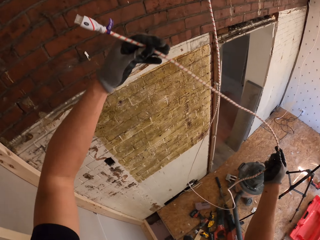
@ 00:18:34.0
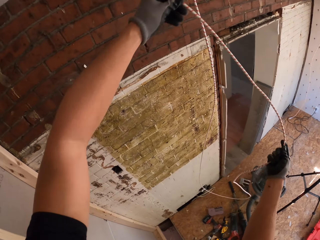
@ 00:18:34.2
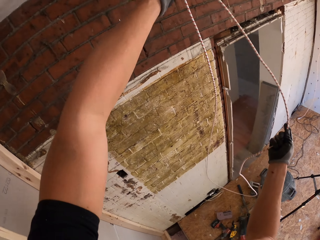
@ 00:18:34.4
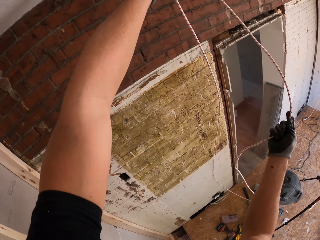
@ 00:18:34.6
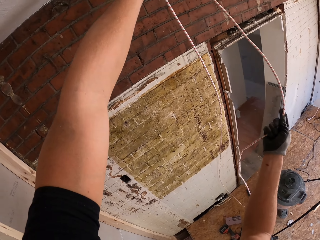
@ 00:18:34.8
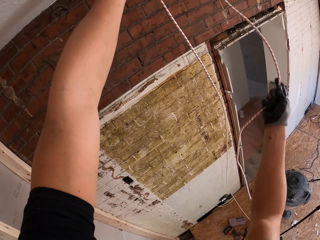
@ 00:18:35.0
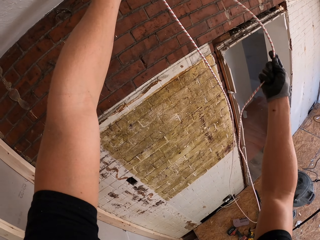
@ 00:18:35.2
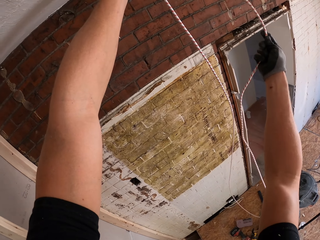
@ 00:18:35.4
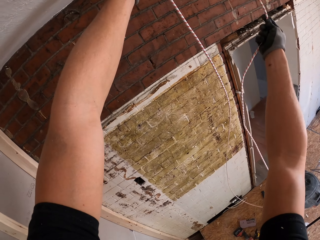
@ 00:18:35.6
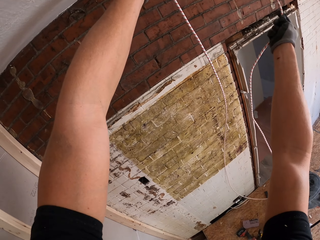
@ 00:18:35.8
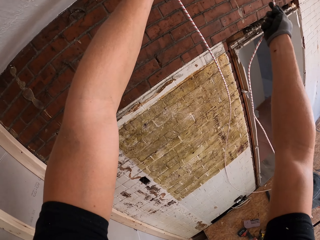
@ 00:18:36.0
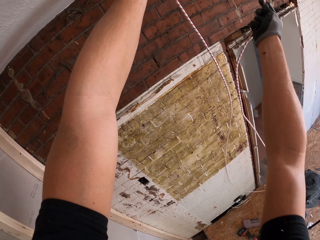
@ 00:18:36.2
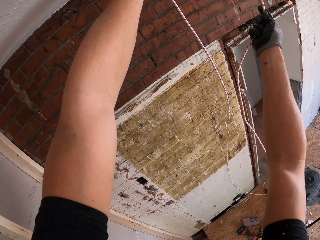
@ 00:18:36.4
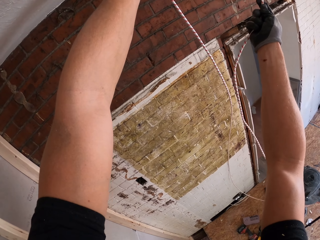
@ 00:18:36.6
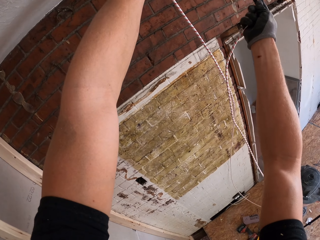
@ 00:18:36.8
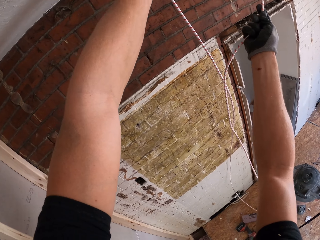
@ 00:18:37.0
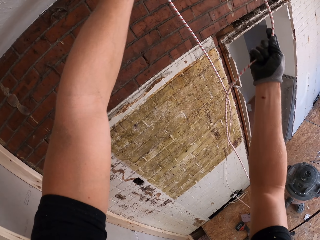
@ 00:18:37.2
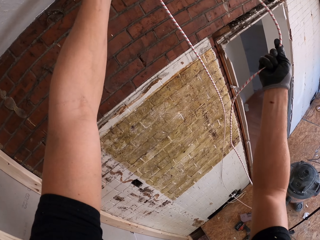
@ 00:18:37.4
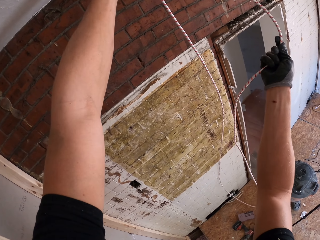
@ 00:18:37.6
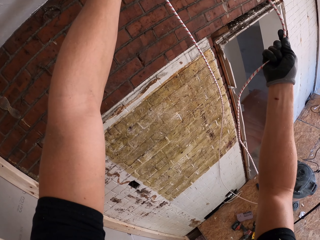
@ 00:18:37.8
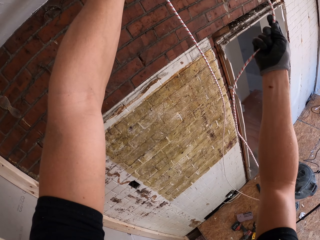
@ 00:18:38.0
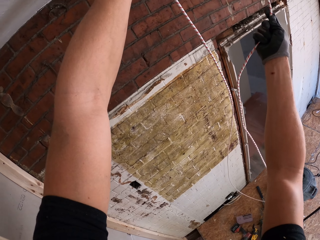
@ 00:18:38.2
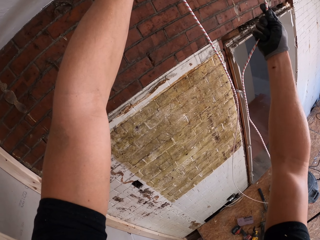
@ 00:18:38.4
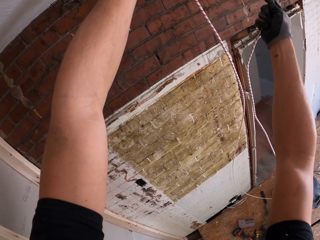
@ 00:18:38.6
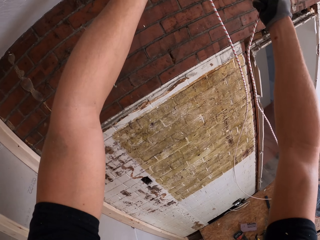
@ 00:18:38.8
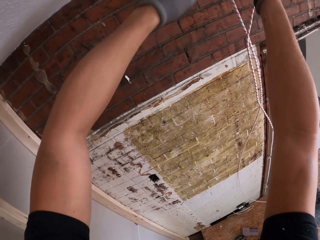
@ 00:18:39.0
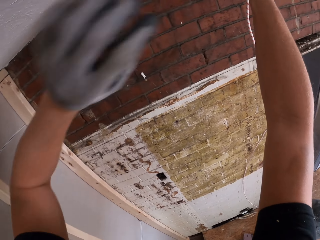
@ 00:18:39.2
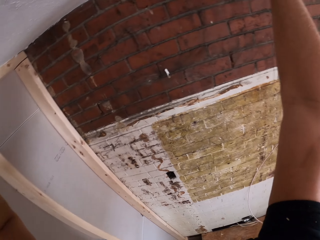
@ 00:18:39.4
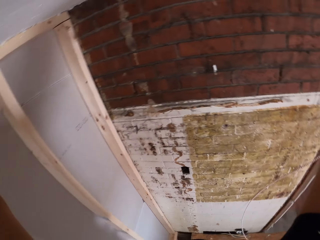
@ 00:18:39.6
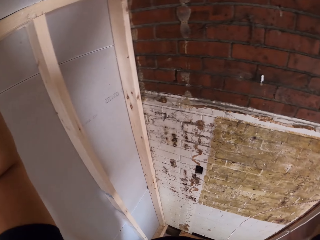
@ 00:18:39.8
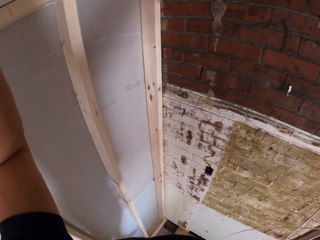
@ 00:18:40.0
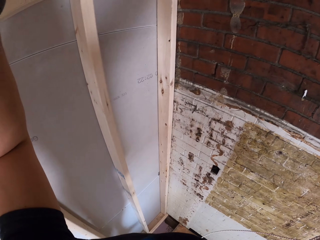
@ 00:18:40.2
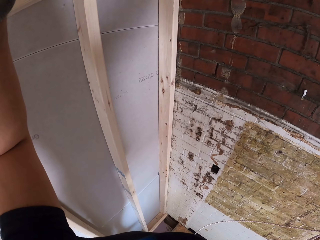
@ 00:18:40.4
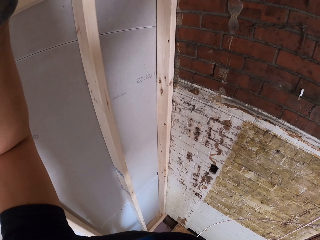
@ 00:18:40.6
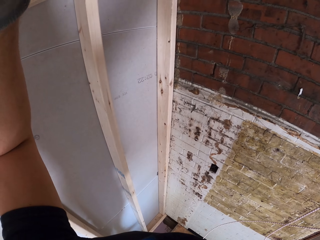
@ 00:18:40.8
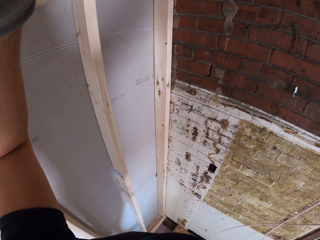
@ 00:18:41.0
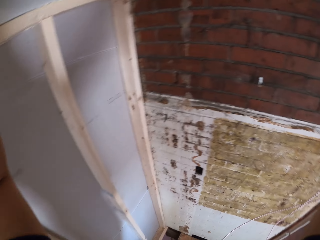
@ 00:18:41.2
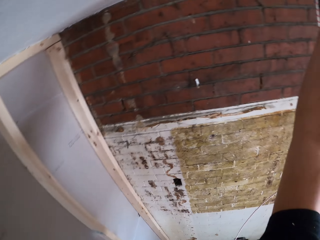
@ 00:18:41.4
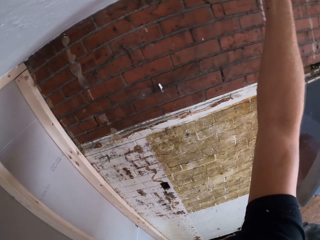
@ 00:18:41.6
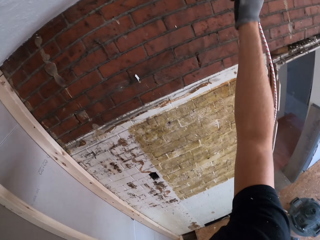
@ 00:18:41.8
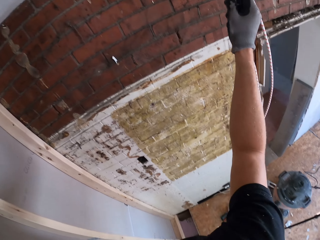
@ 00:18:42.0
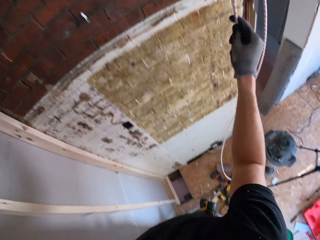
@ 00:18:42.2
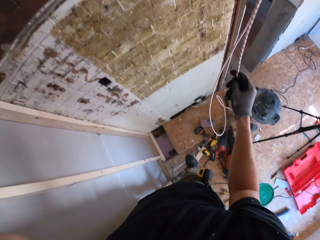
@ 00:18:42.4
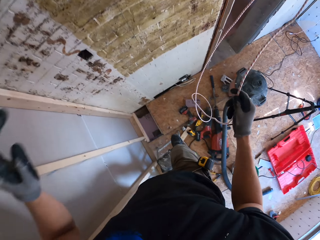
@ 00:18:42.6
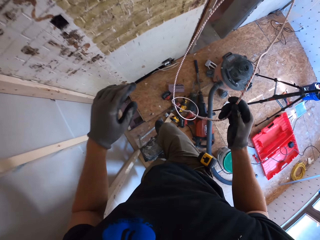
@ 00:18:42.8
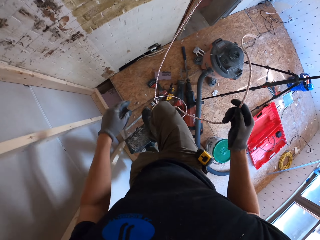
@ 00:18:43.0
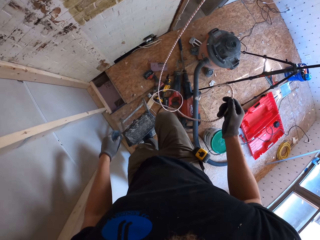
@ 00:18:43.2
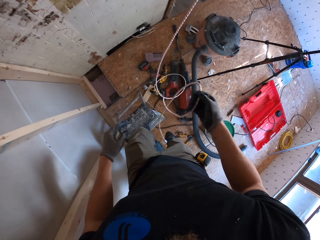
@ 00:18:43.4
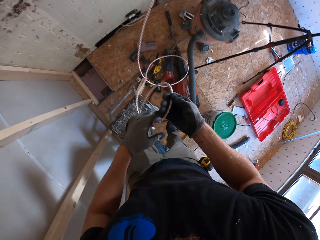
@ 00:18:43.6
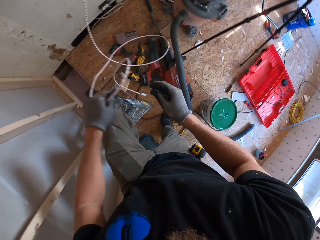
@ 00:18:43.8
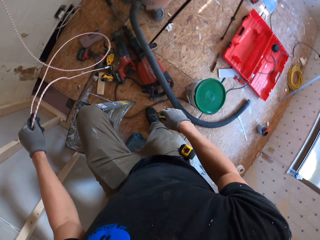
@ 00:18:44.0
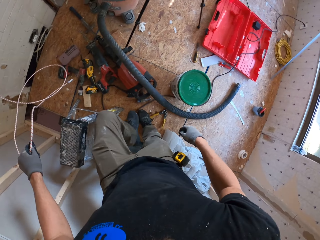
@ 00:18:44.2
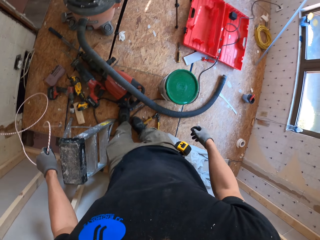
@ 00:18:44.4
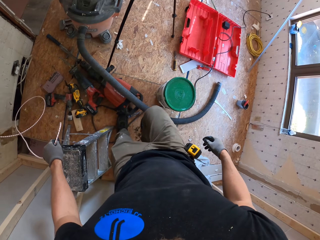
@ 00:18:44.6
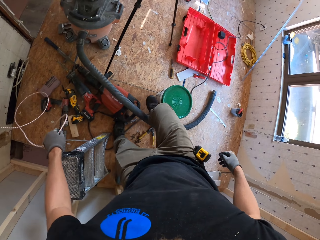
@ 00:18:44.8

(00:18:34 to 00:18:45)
The camera wearer raises the cable. They put the cable on the ceiling. They step down from the ladder stool. They hold the cable down.

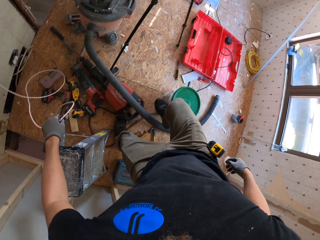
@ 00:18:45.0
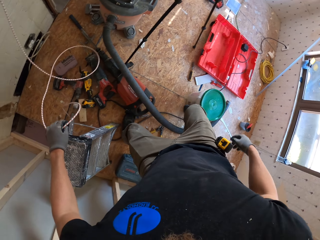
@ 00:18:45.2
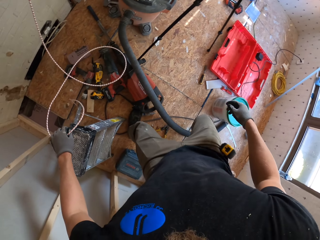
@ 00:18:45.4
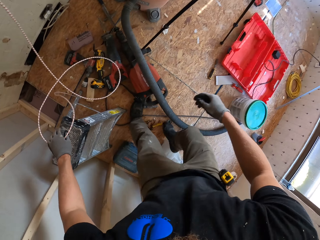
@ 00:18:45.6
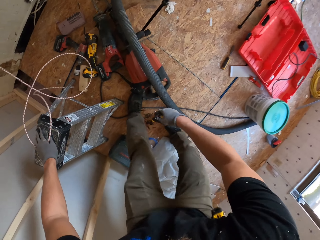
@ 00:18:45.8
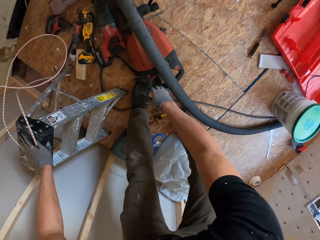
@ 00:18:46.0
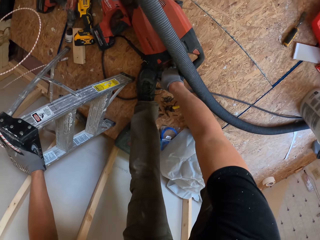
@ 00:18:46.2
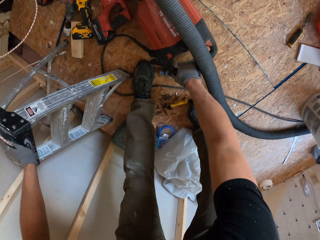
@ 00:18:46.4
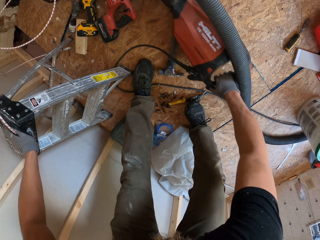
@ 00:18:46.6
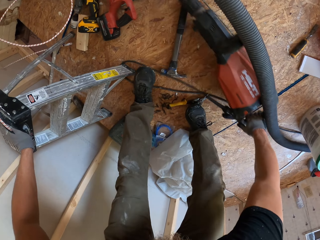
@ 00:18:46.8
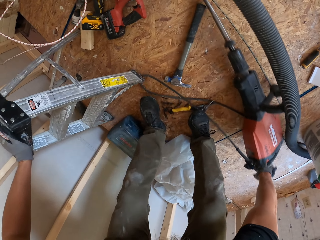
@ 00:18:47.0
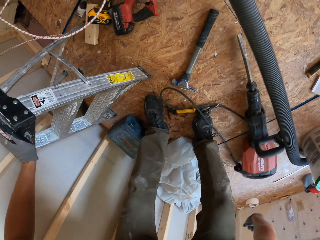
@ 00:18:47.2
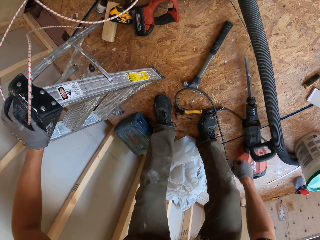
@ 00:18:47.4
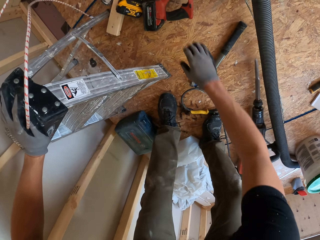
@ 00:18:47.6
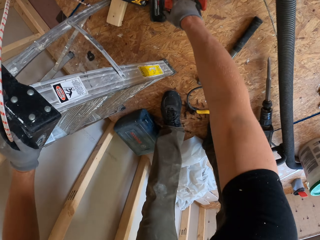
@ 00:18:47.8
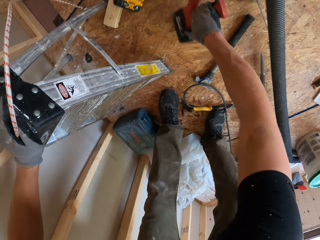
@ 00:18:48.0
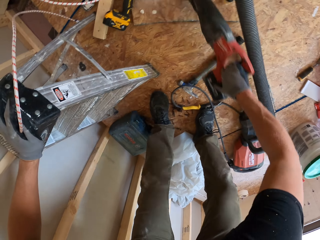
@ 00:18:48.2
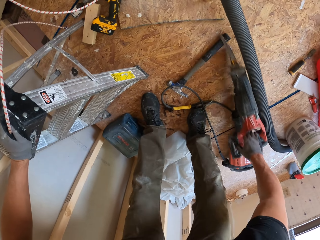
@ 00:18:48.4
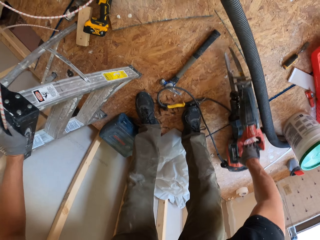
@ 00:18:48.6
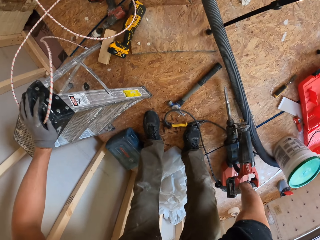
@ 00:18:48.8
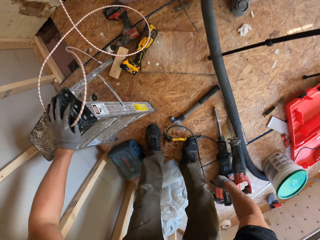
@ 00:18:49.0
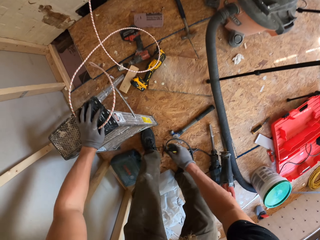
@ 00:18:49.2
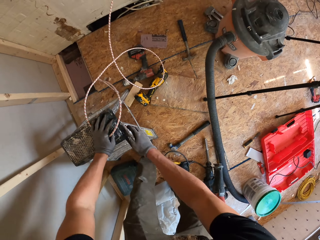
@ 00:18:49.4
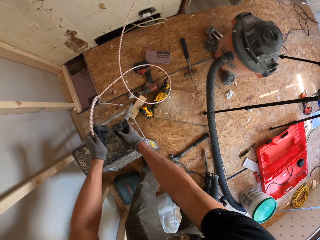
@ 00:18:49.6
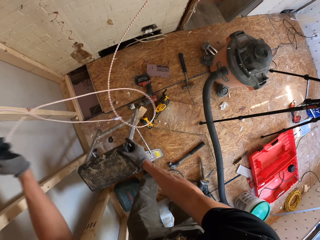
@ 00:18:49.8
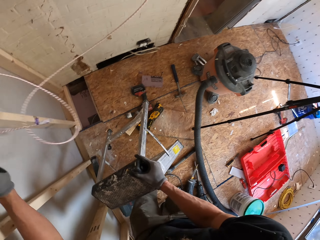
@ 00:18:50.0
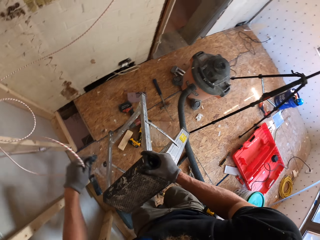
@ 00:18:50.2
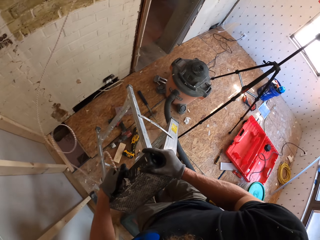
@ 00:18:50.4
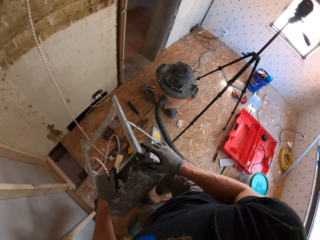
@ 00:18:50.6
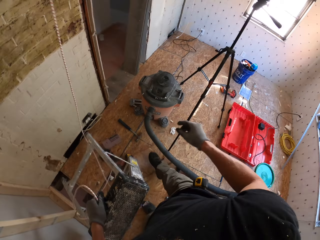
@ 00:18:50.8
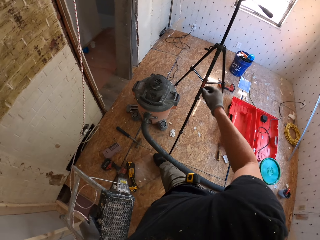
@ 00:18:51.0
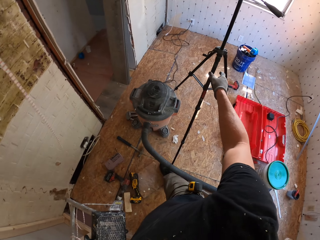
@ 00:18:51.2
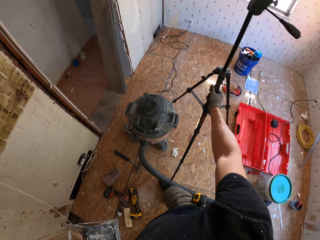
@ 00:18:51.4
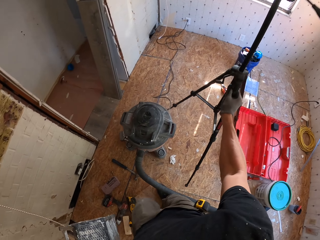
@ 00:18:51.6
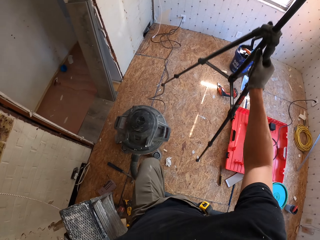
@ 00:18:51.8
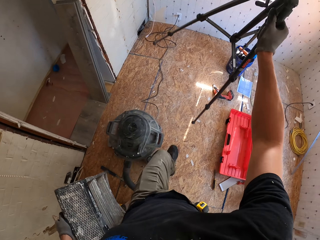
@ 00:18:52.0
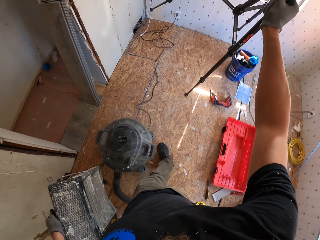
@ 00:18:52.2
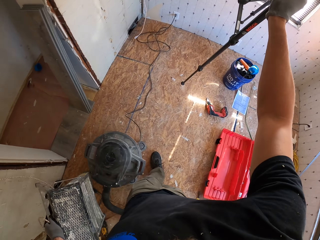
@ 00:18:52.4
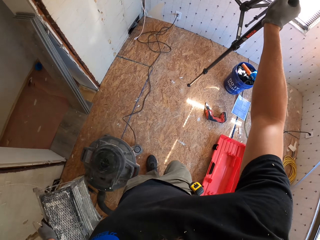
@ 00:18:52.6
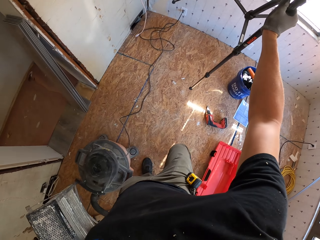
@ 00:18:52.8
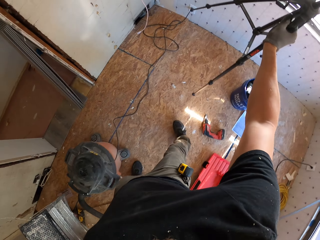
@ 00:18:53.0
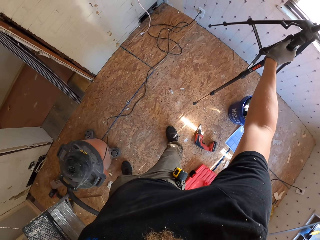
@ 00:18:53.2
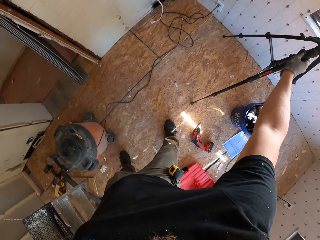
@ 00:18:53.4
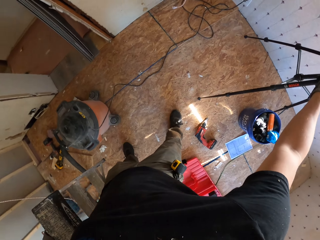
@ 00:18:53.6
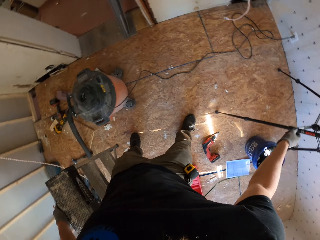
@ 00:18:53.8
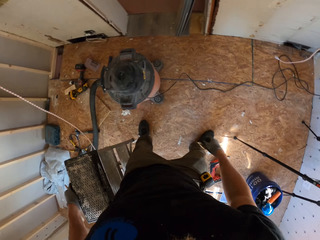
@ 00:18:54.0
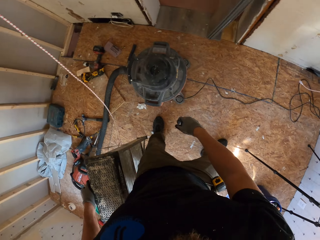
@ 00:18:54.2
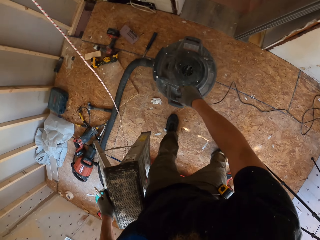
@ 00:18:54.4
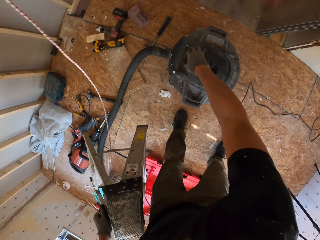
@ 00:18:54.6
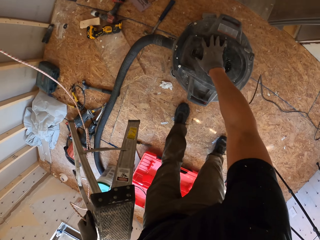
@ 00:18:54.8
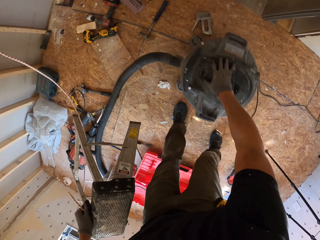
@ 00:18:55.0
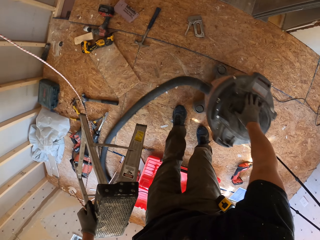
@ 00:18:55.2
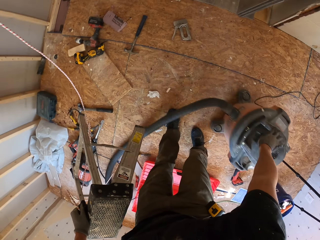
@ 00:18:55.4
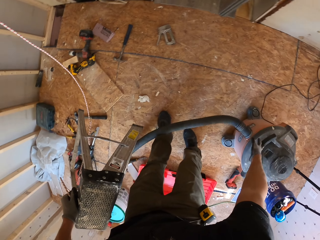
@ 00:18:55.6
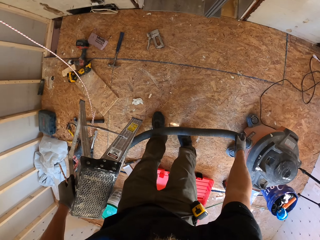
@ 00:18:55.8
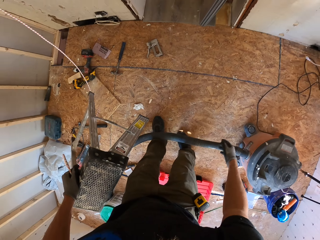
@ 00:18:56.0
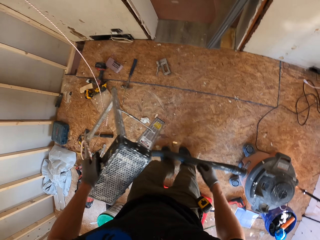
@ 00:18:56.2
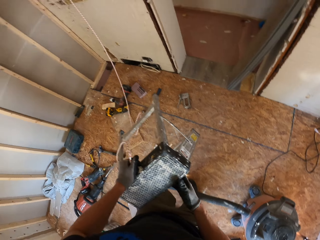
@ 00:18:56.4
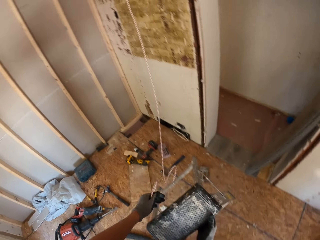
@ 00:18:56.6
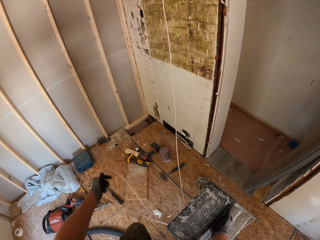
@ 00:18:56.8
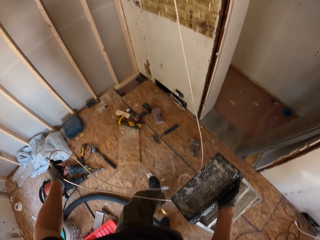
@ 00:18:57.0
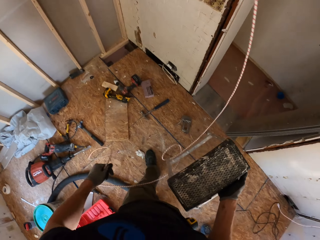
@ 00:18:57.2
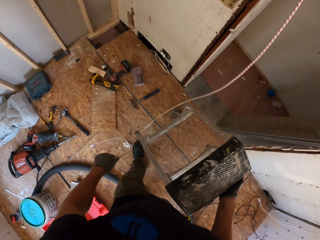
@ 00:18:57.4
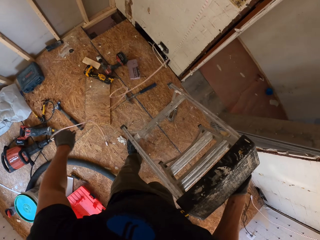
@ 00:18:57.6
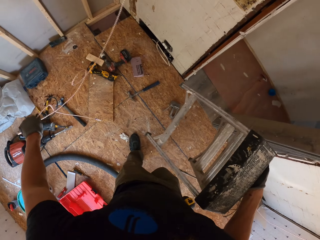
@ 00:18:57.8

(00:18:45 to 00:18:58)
The camera wearer moves the bucket on the floor with the leg. They move the vacuum cleaner. They pull off something on the floor. They carry the ladder stool. They pick up the ladder stool. They pick up a stand. They place the stand on the floor. They move aside the vacuum cleaner.
